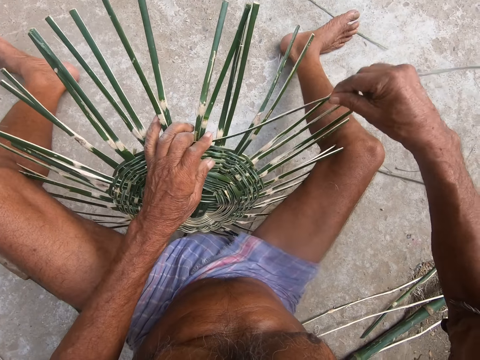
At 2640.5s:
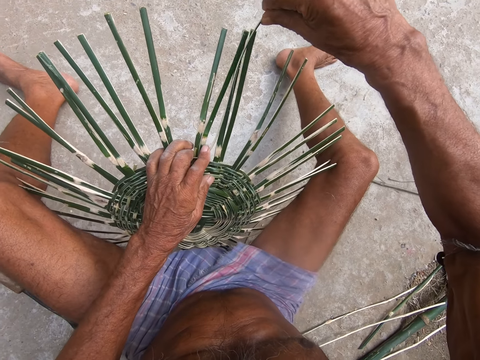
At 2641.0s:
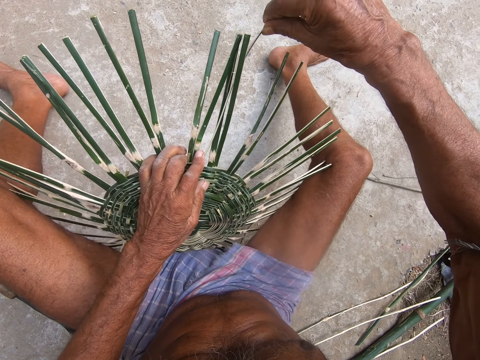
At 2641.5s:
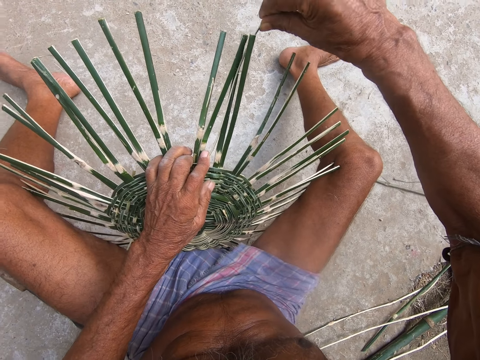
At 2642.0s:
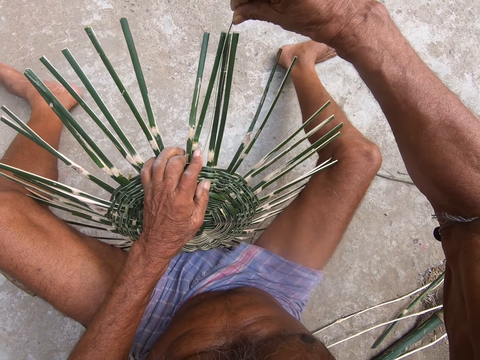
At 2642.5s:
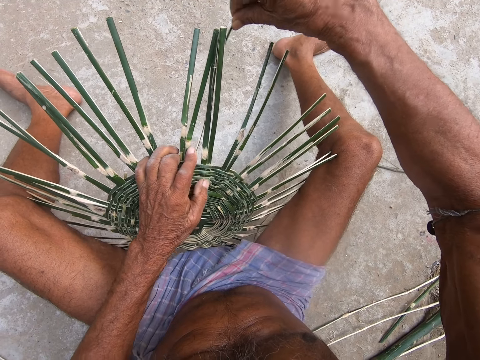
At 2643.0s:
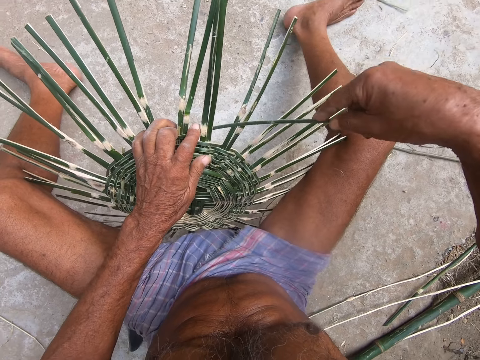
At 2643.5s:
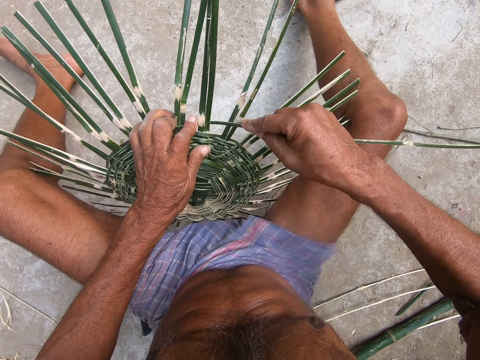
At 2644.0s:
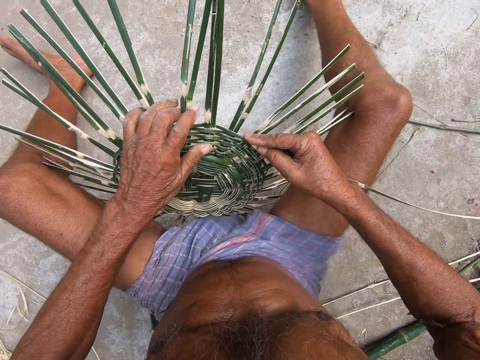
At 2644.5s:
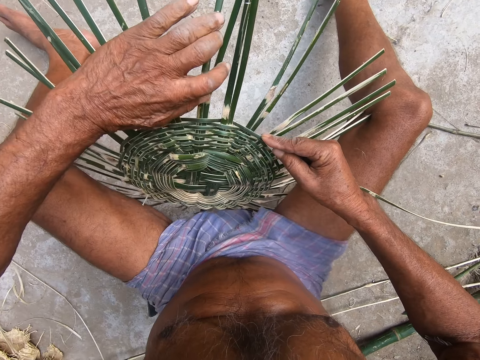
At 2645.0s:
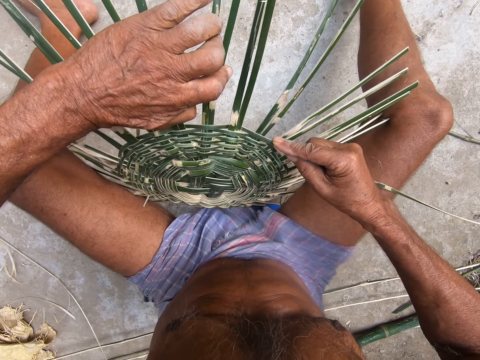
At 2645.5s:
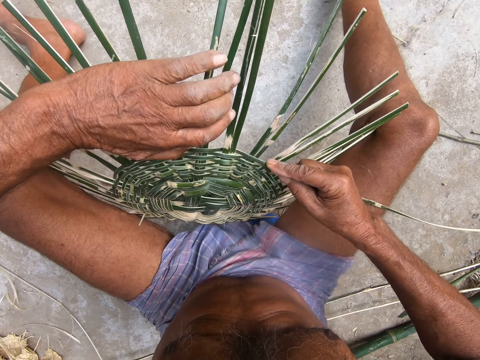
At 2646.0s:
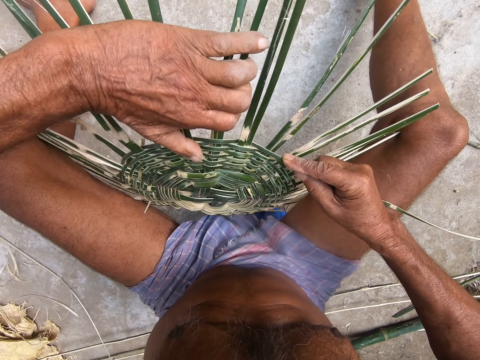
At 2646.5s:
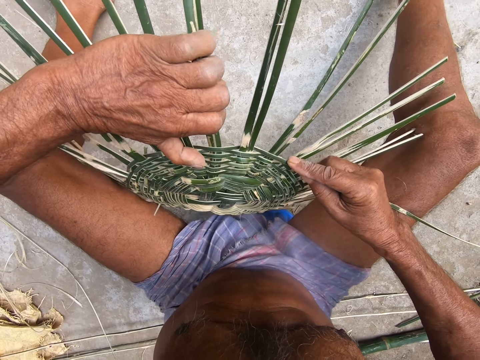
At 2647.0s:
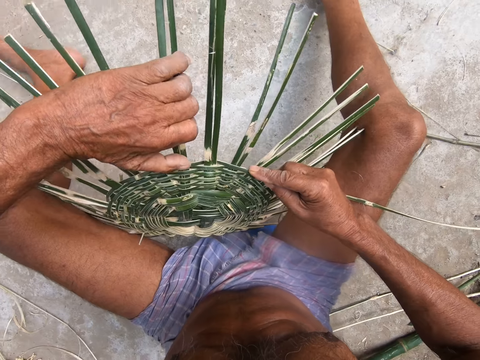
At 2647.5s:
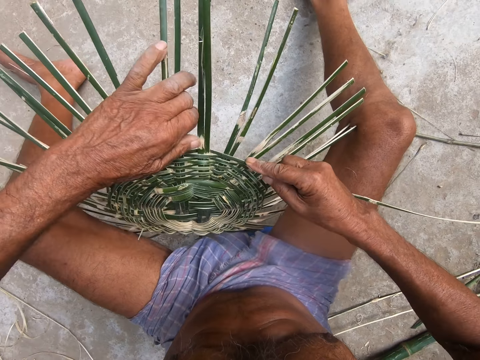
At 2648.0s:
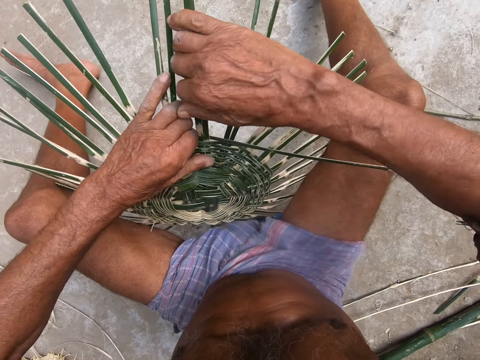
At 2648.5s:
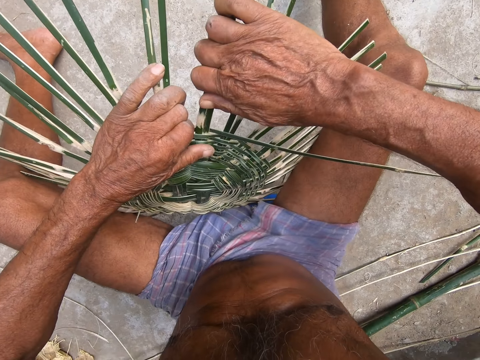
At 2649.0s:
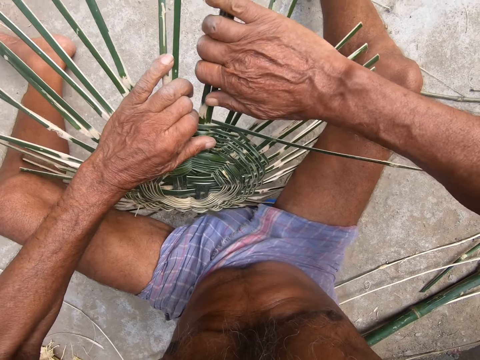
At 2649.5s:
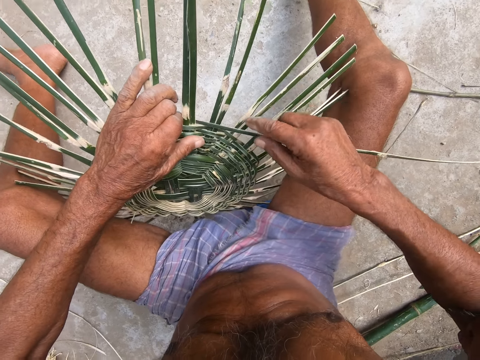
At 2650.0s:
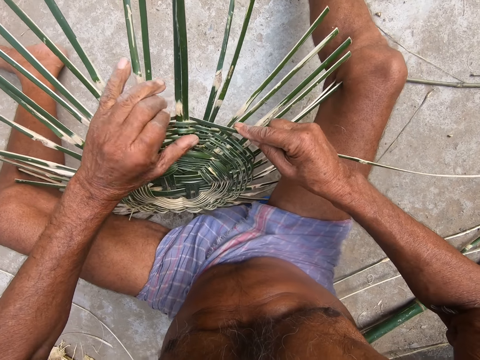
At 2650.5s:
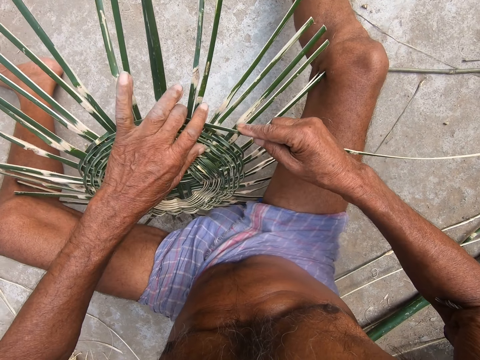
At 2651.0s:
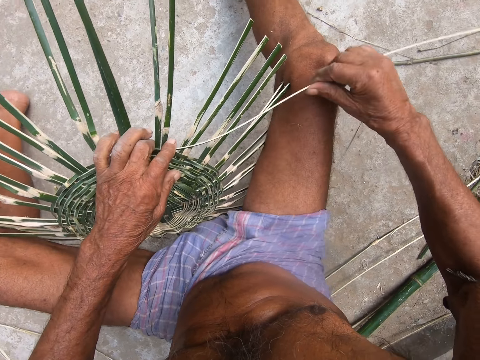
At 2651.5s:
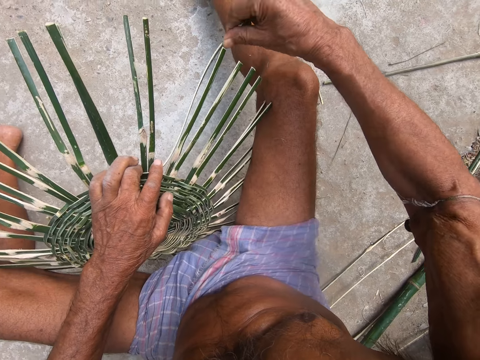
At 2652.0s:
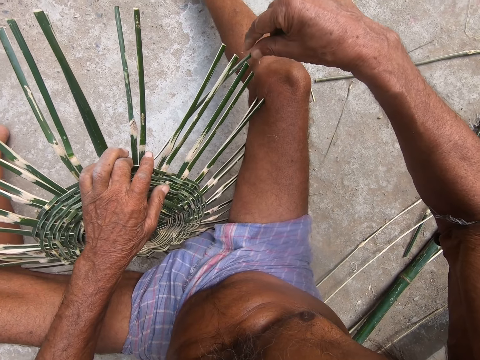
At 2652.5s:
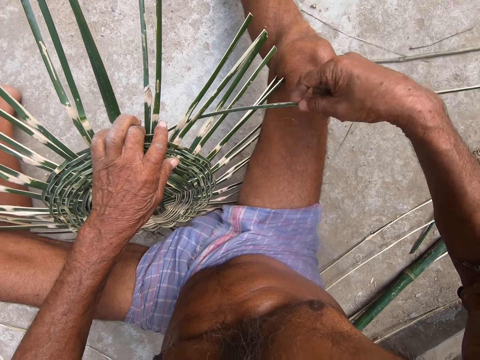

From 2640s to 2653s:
The camera wearer weaves the bamboo strip with his right hand. He adjusts the bamboo strips with his left hand. He adjusts the bamboo strips with his right hand. He holds the weaved bamboo strips with his left hand. He weaves the bamboo strip with his right hand.

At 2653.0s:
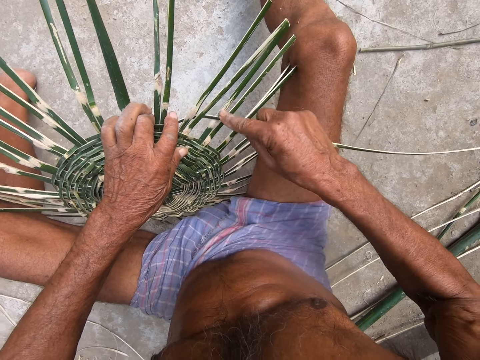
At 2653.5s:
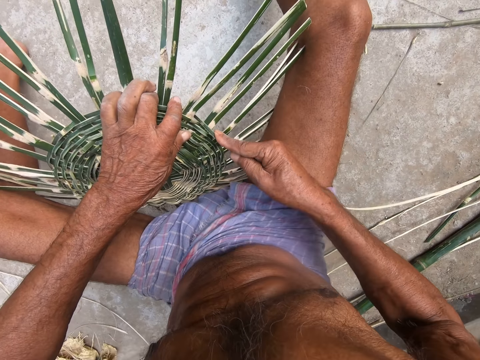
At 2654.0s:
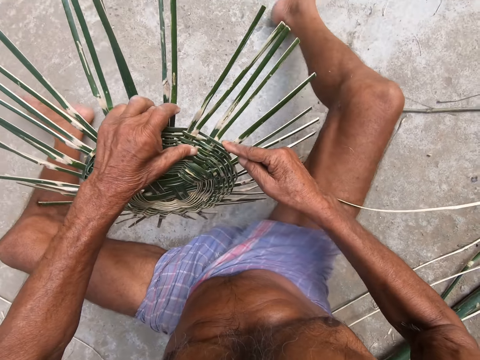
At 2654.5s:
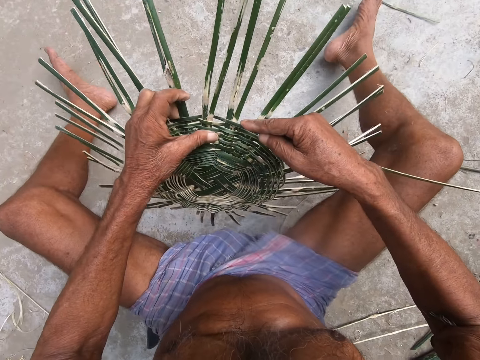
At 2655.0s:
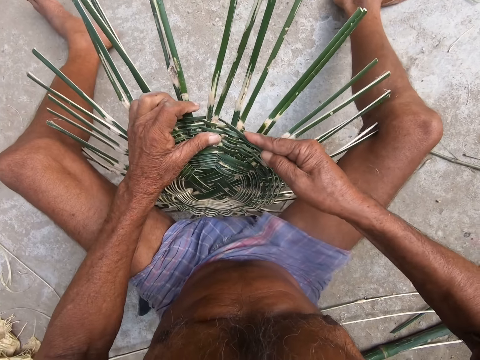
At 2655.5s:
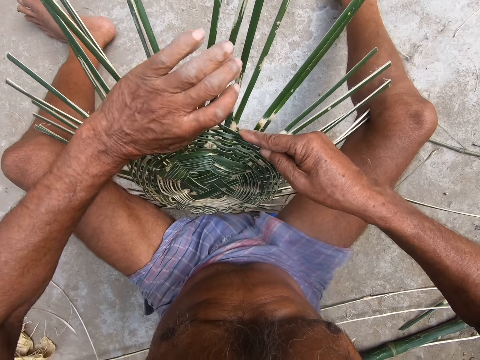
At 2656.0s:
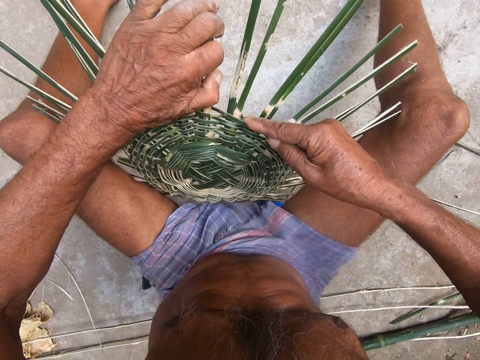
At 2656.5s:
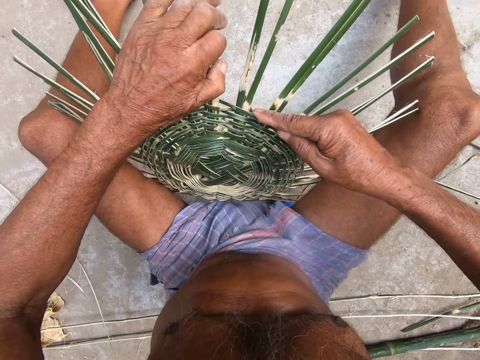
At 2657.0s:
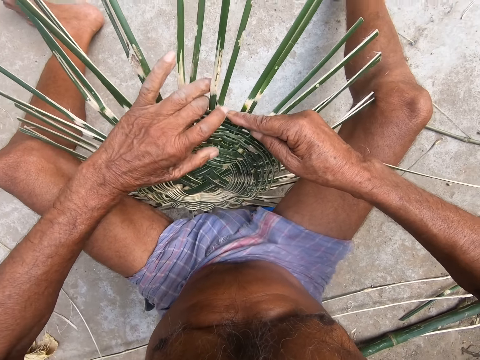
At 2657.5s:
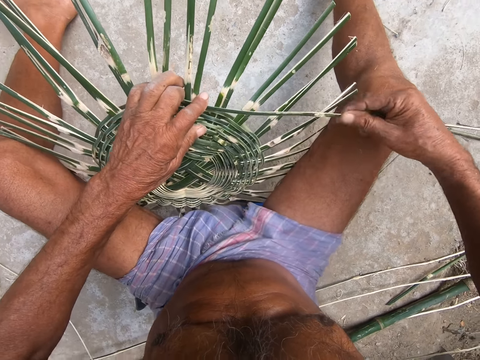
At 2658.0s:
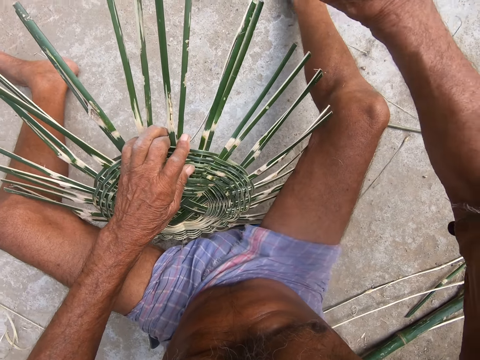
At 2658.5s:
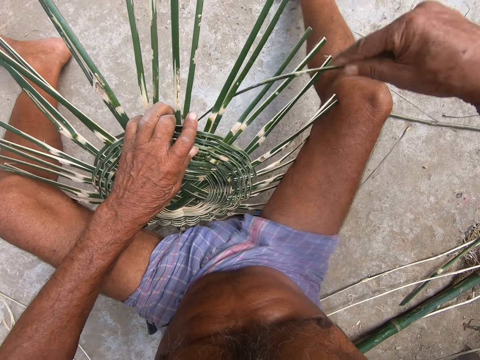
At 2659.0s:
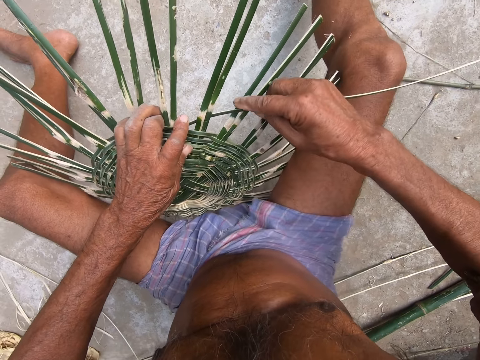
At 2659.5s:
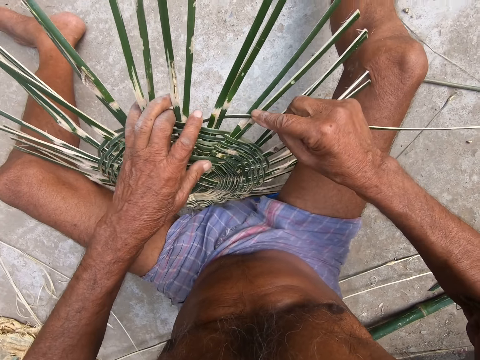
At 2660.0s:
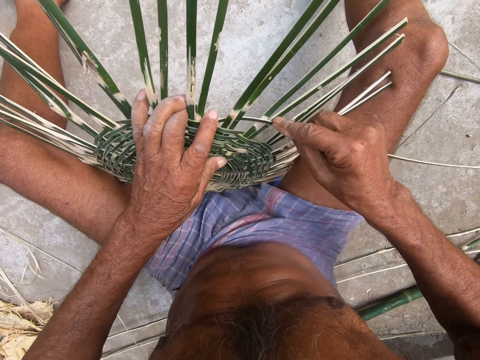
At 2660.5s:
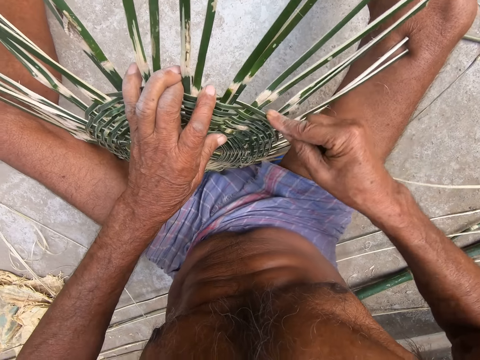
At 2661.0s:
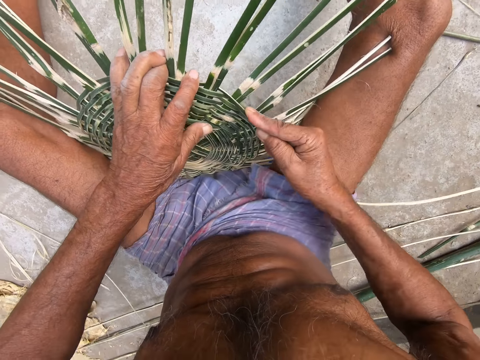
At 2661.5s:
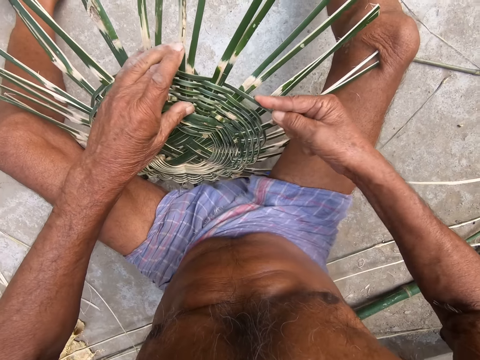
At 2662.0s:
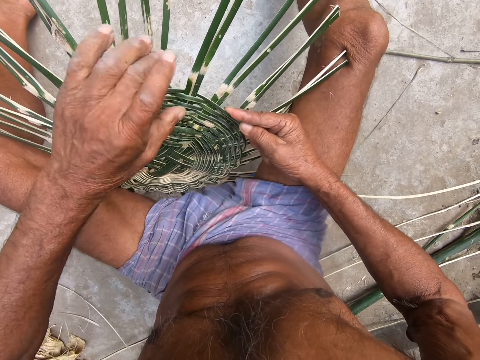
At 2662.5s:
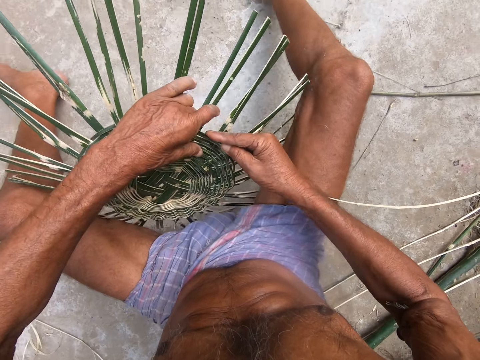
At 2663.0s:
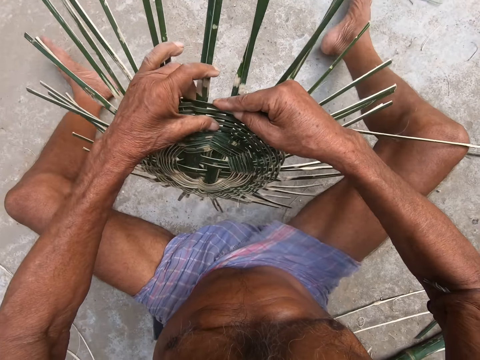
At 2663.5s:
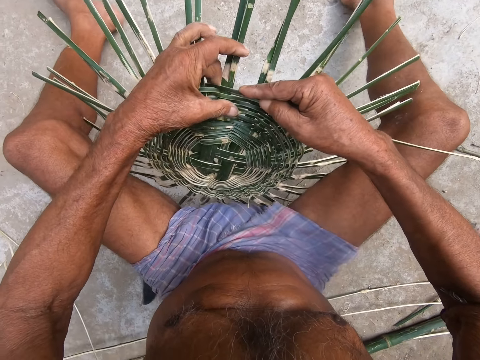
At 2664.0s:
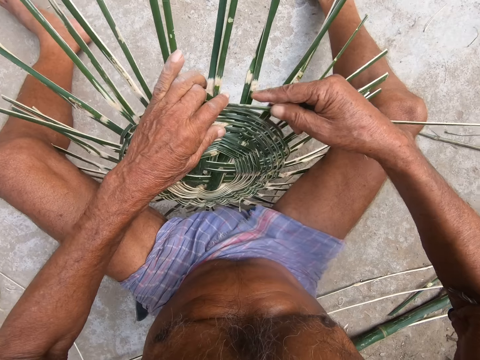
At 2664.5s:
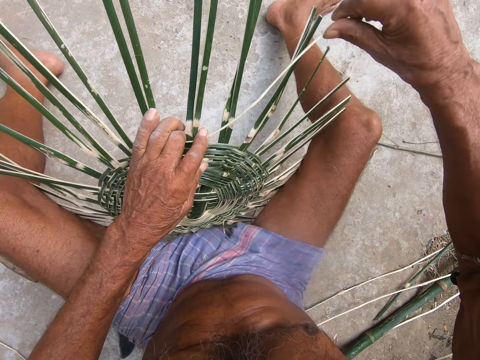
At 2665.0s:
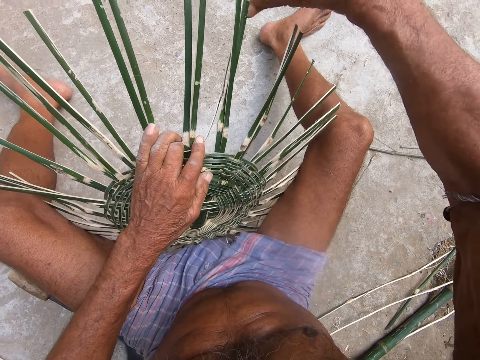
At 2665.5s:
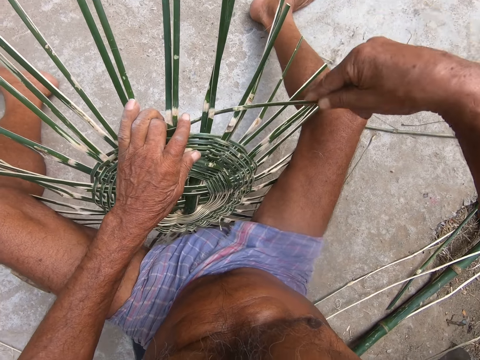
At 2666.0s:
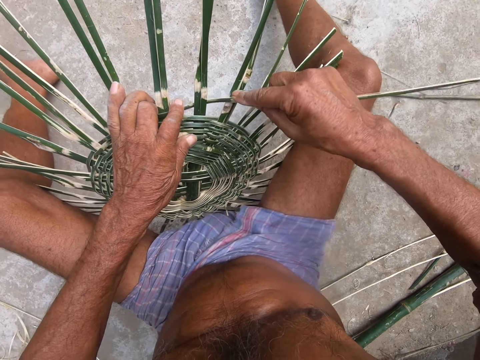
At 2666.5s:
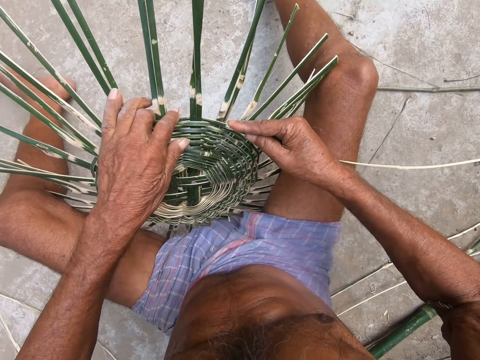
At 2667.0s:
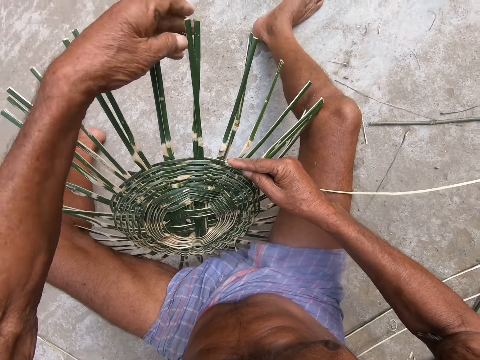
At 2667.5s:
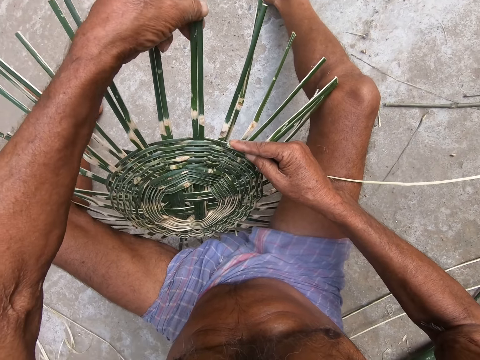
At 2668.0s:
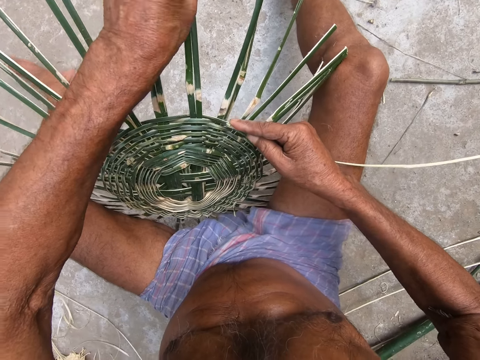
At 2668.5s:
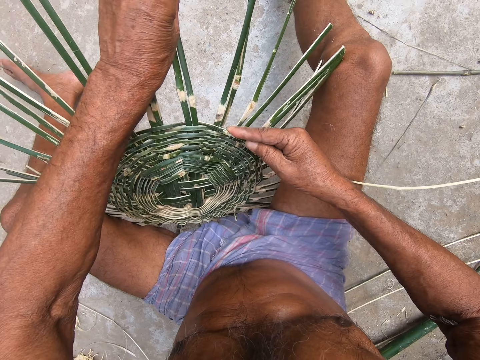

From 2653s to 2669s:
The camera wearer moves the weaved bamboo strips on the floor with his left hand. He adjusts the bamboo strips with his left hand. He holds the weaved bamboo strips with his left hand. He weaves the bamboo strip with his right hand. He moves the weaved bamboo strips on the floor with his left hand. He weaves the bamboo strip with his right hand. He adjusts the bamboo strips with his left hand.
